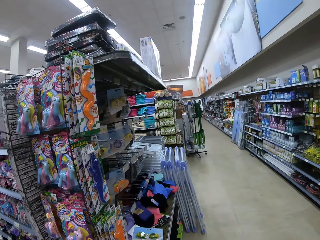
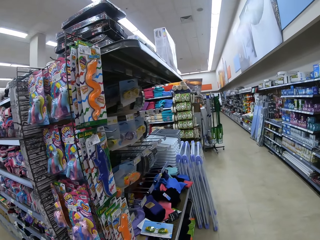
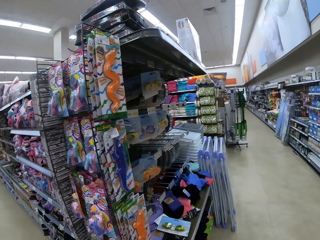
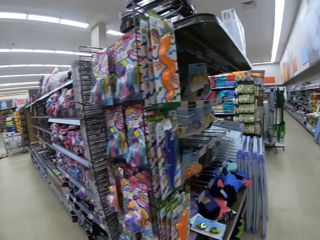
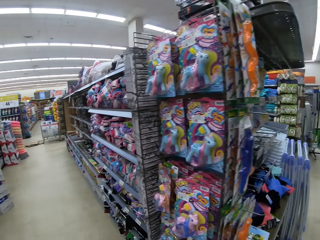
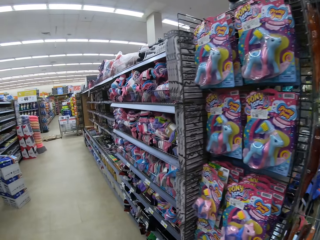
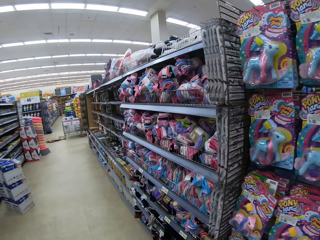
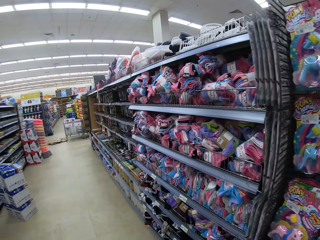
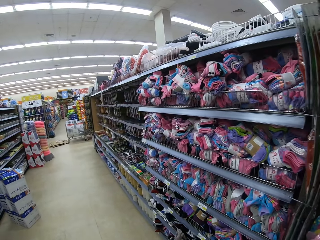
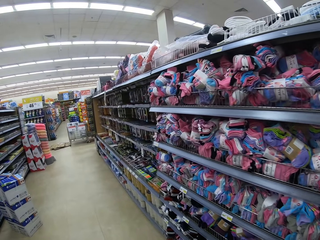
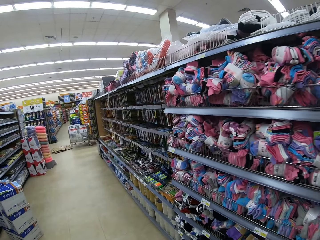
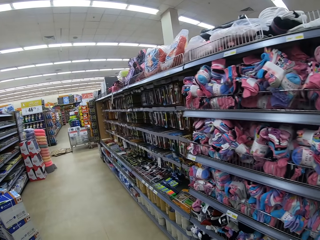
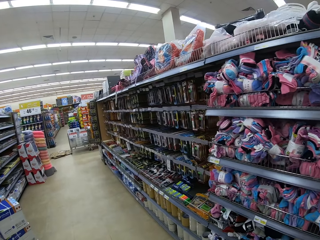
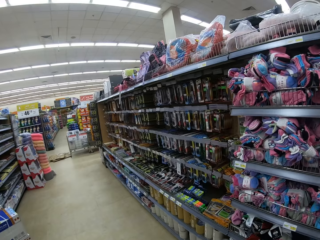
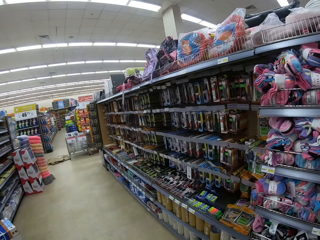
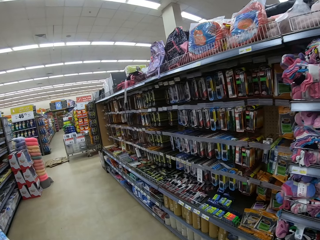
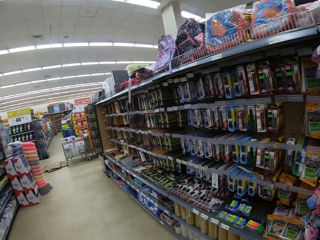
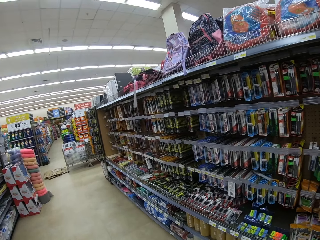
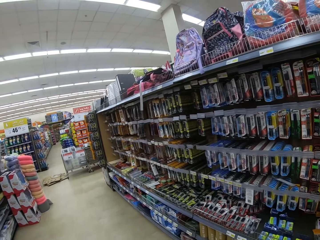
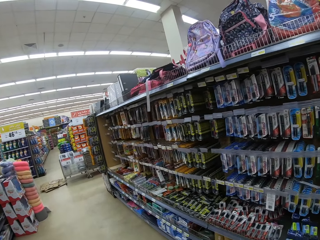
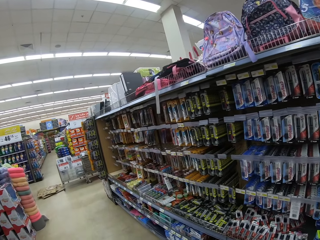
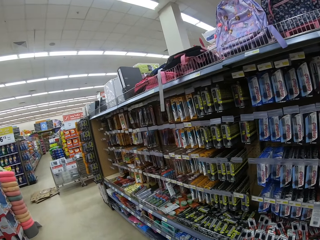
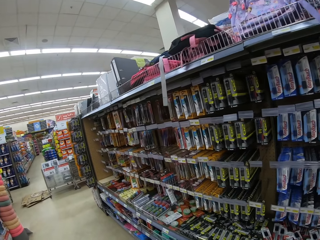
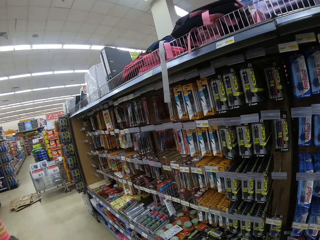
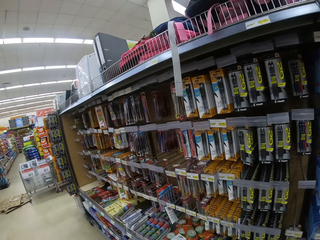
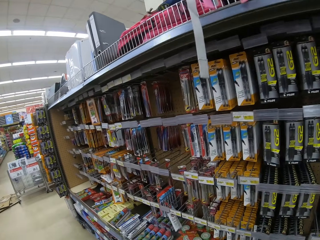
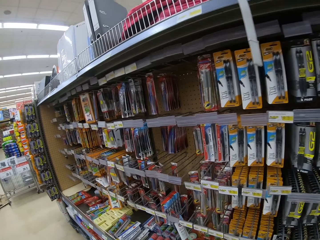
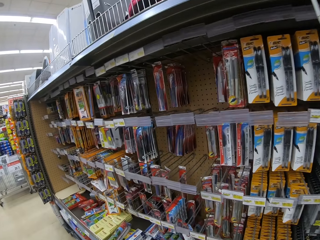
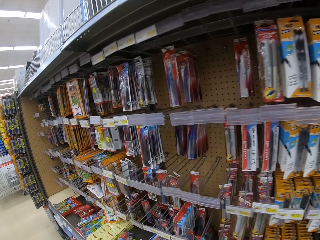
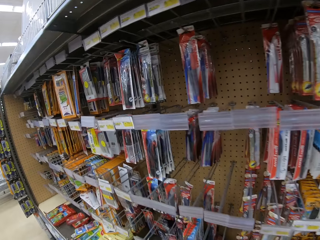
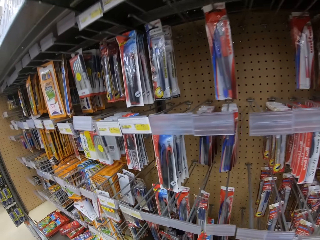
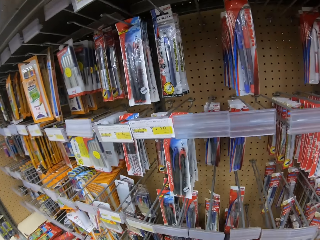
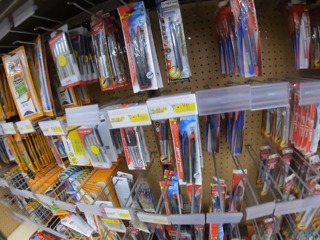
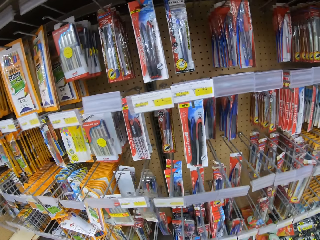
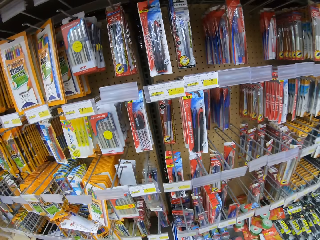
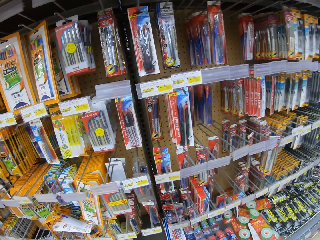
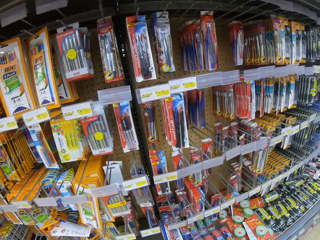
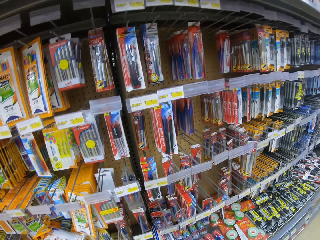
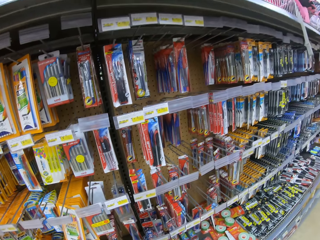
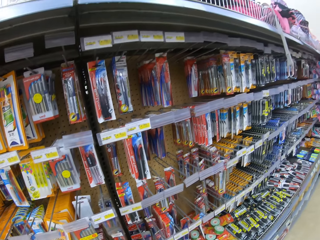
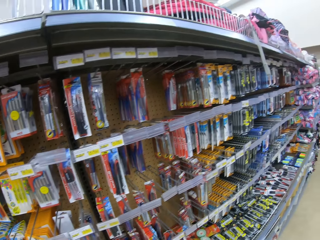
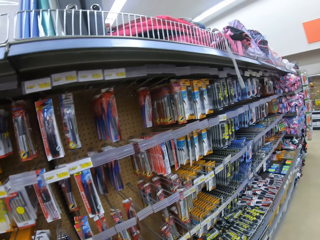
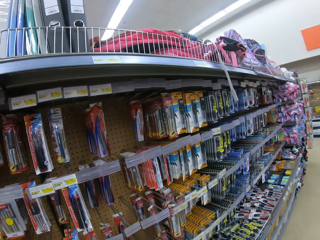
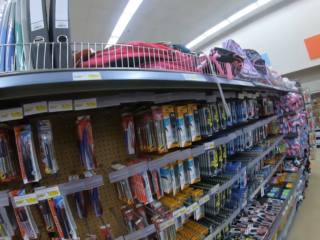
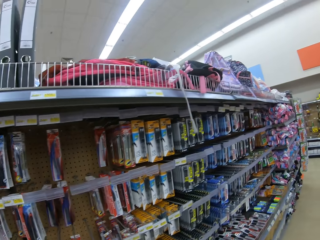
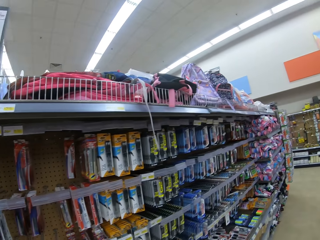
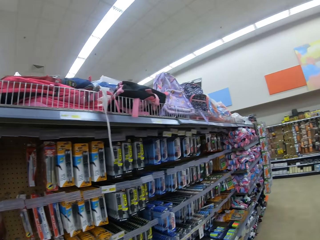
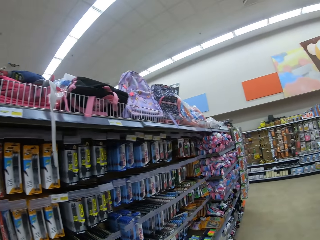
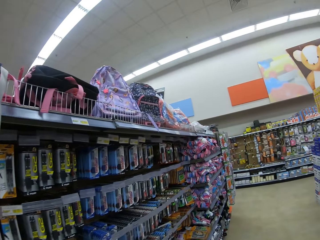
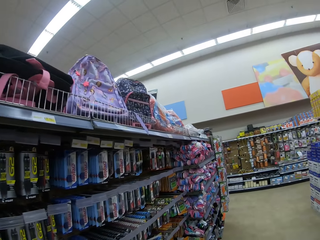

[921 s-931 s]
The camera wearer looks around and walks around.

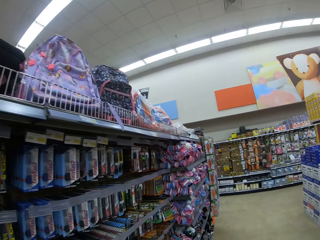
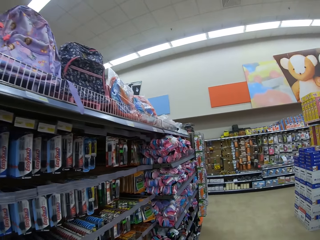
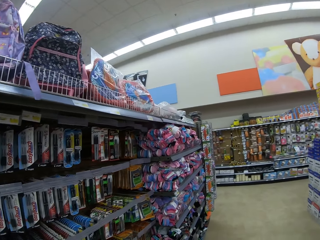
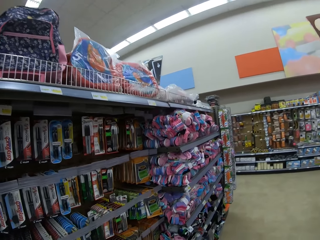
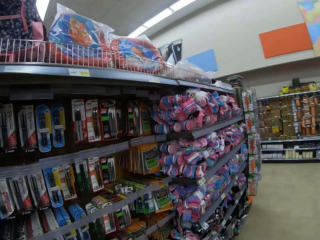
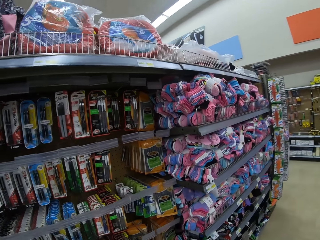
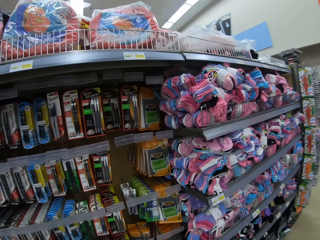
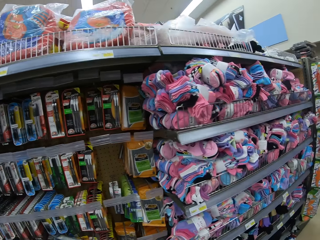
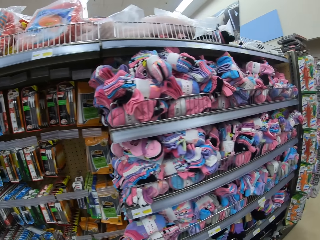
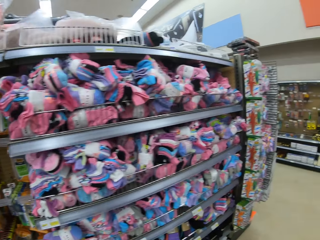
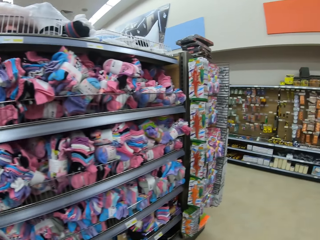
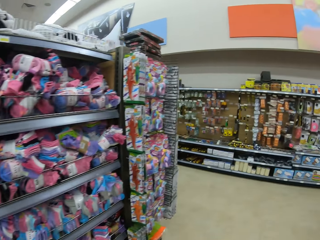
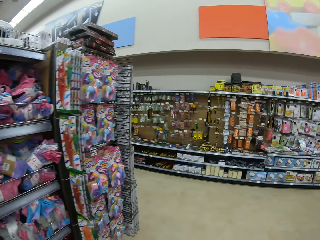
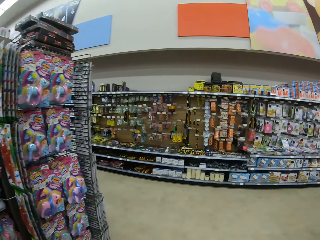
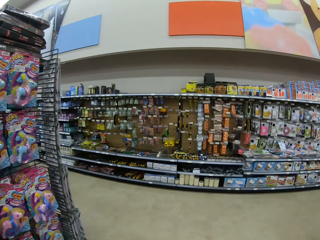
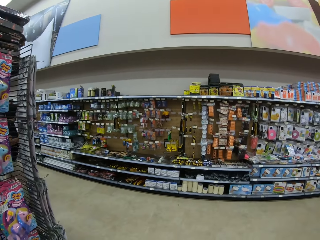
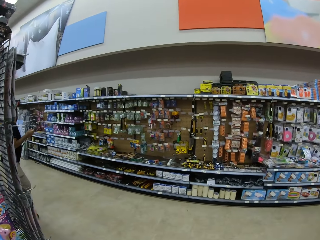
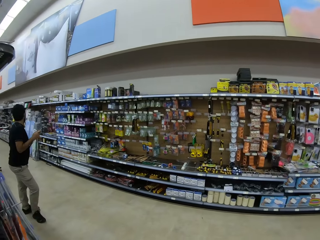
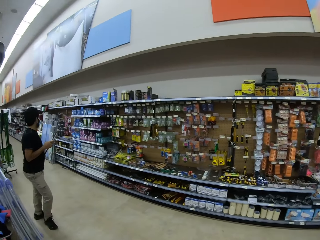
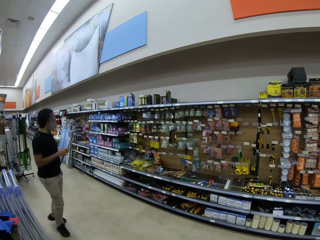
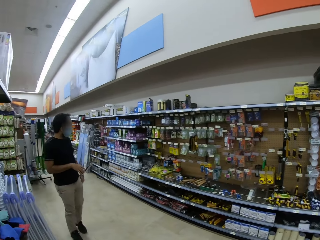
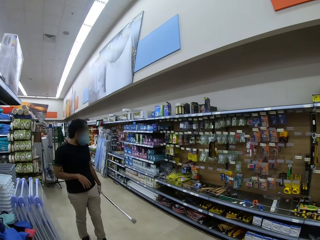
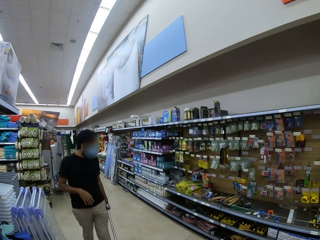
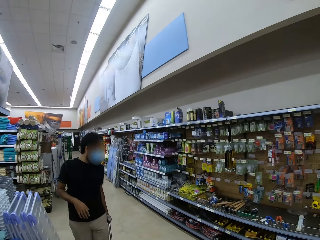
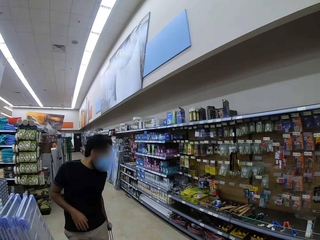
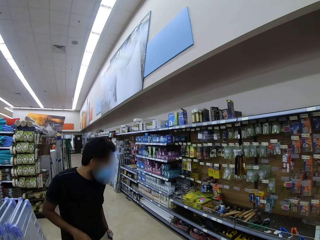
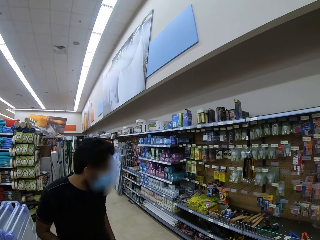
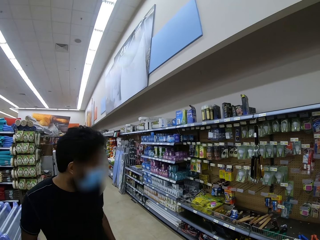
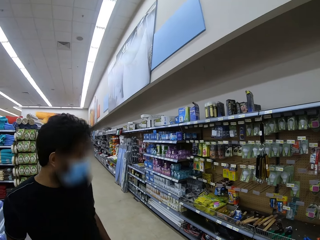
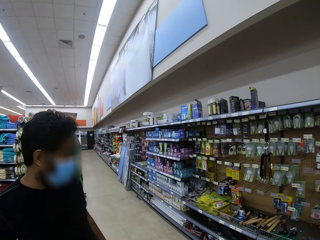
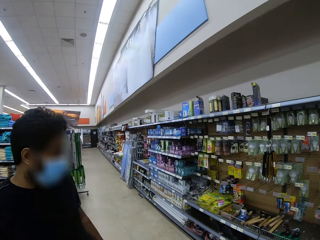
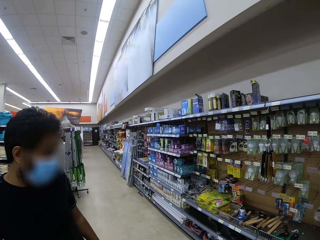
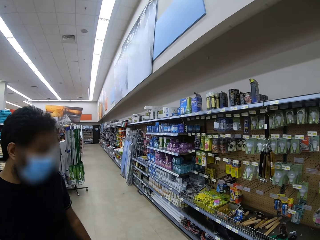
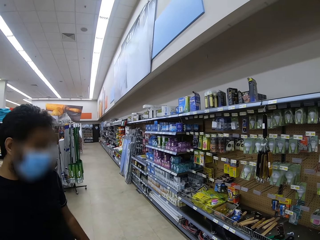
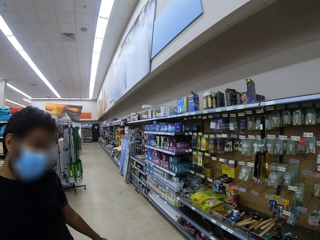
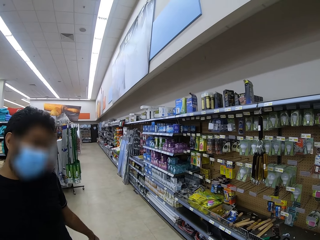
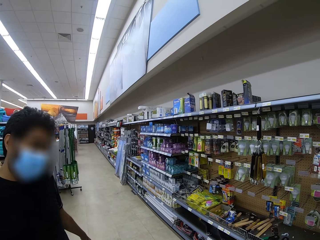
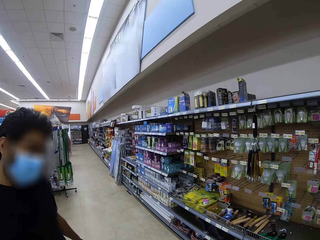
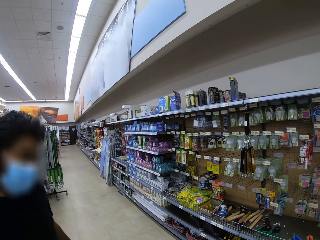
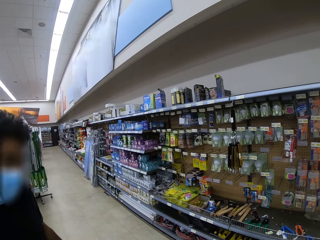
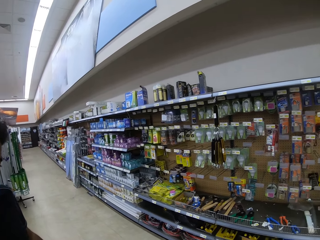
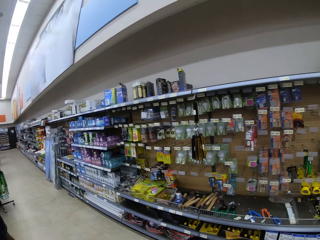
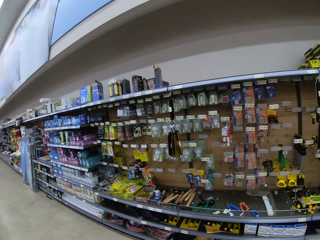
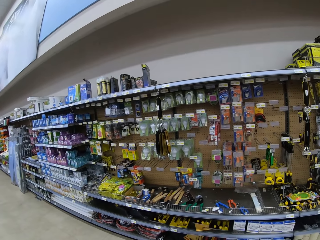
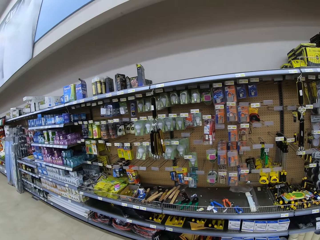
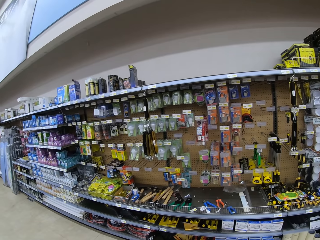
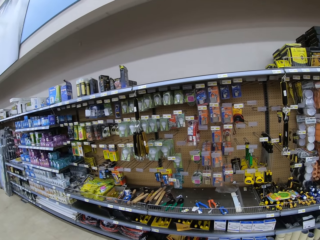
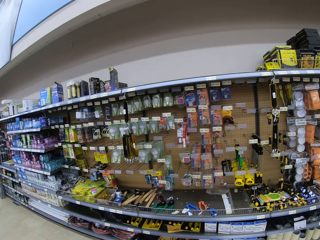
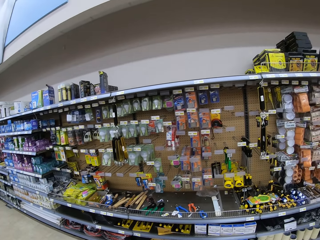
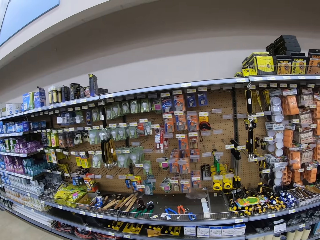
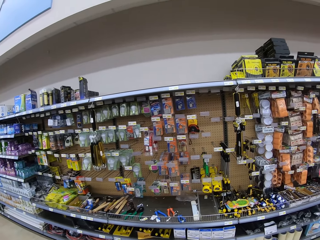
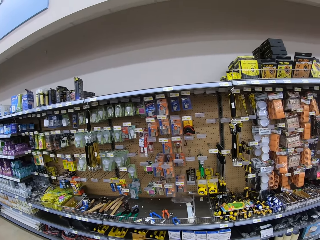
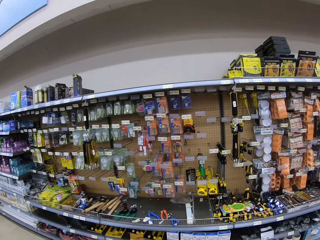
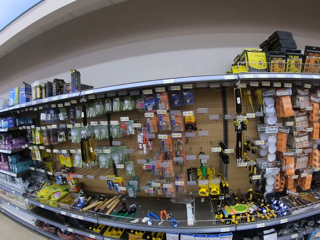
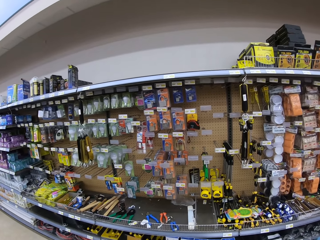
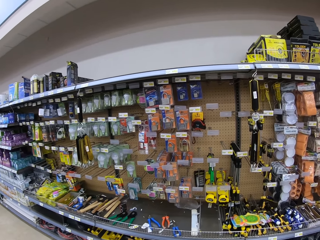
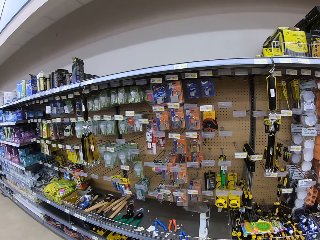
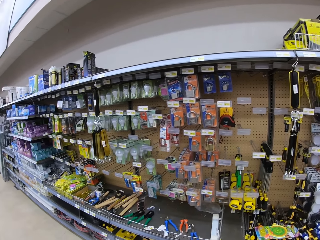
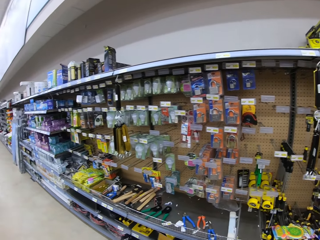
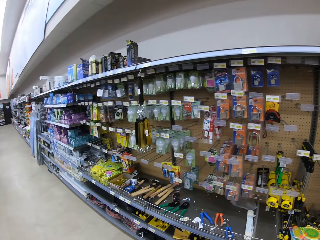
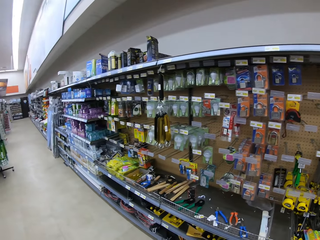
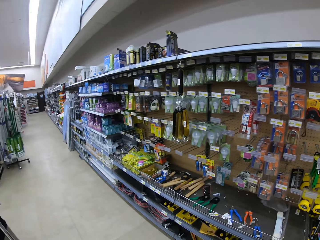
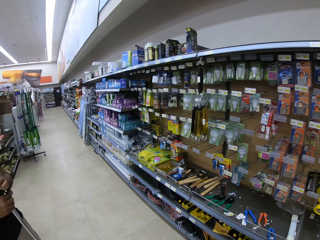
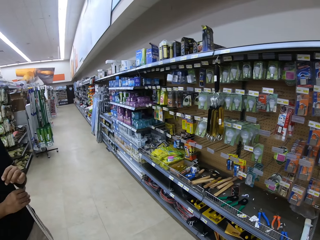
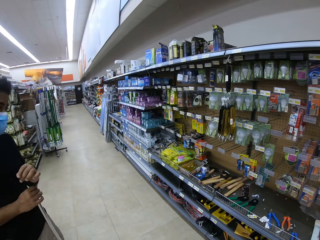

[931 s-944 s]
The camera wearer looks around and walks around. A man walks around. The camera wearer walks towards the man. They look around the shelves.
